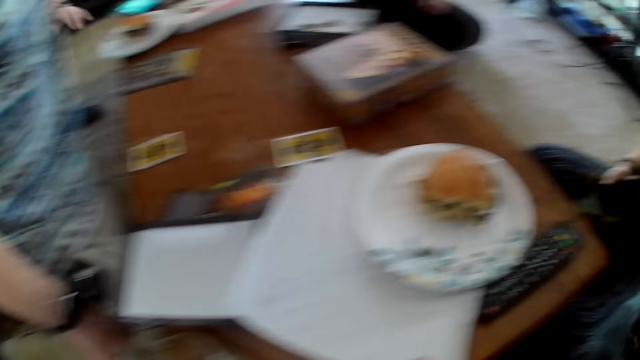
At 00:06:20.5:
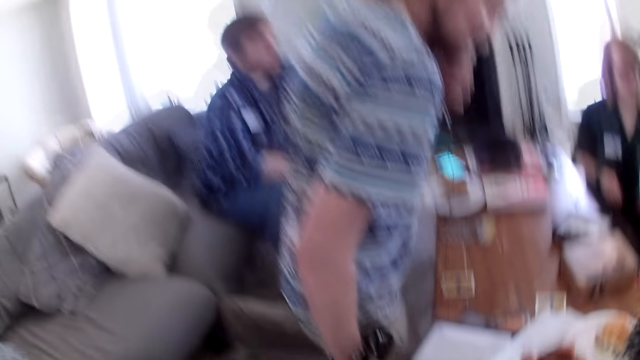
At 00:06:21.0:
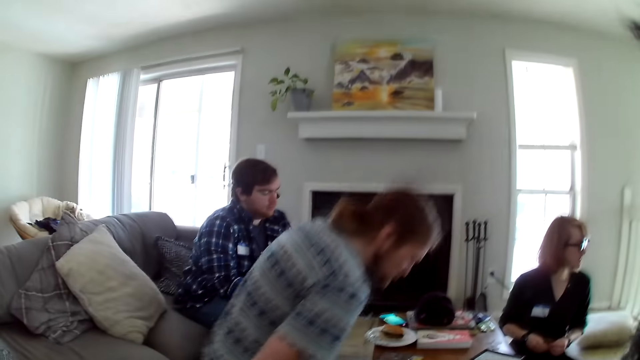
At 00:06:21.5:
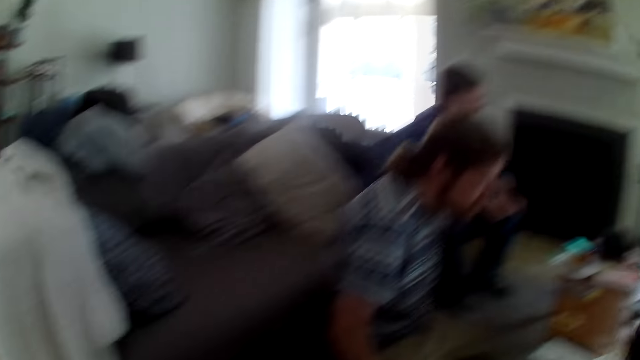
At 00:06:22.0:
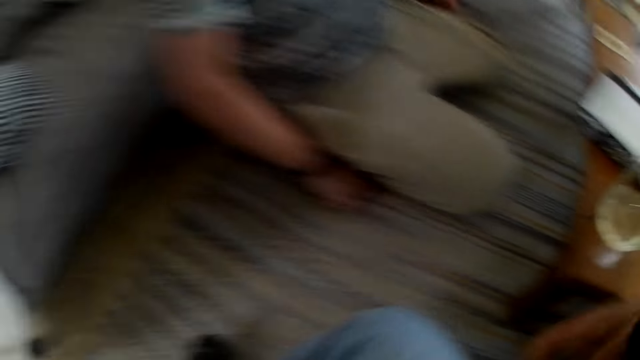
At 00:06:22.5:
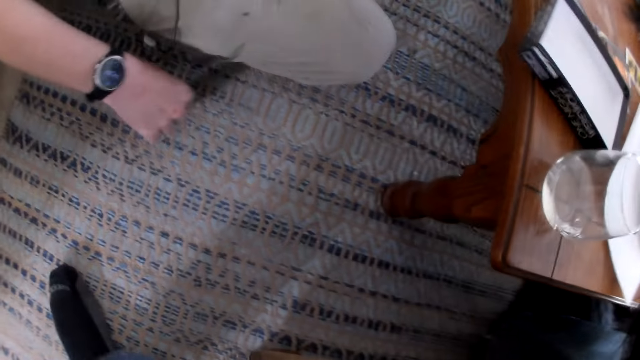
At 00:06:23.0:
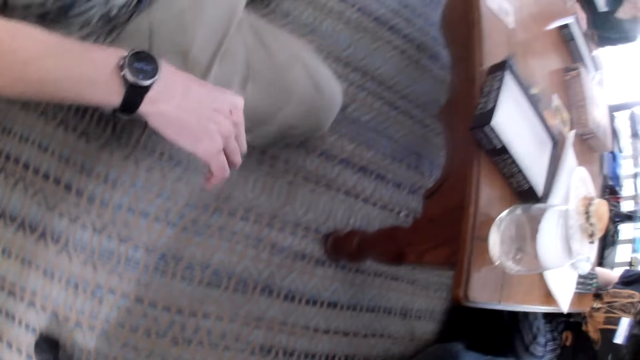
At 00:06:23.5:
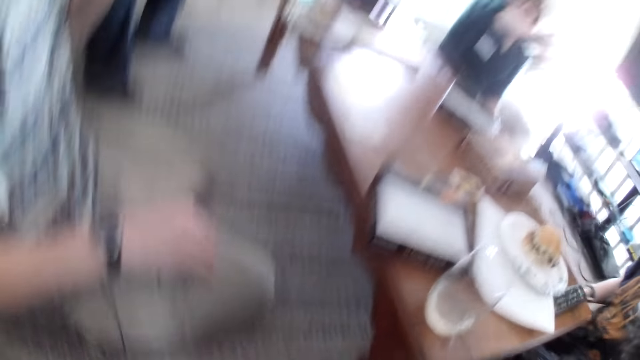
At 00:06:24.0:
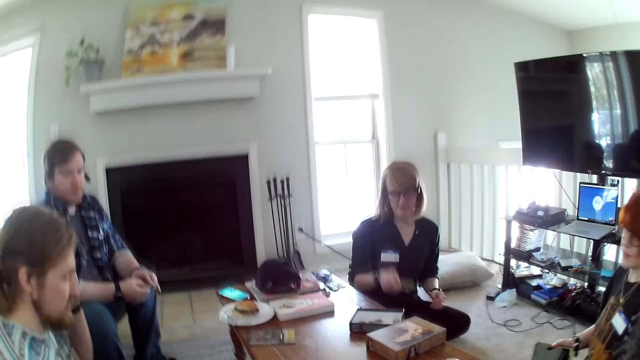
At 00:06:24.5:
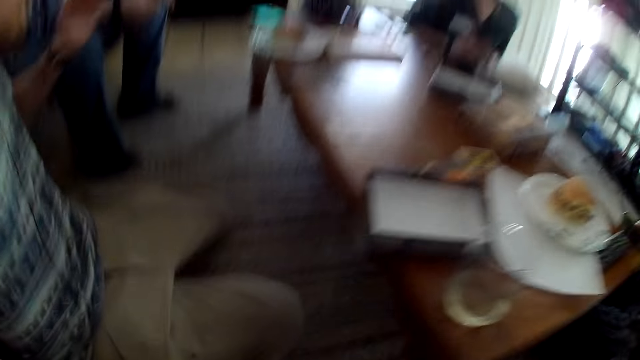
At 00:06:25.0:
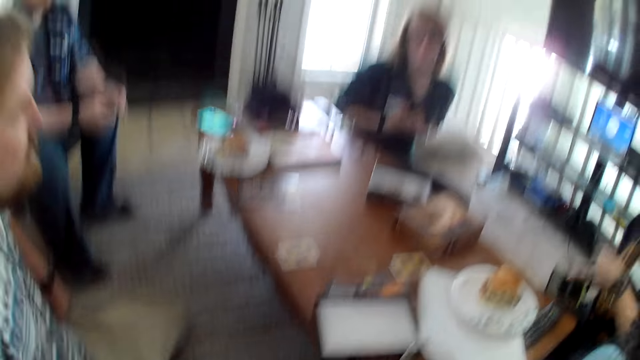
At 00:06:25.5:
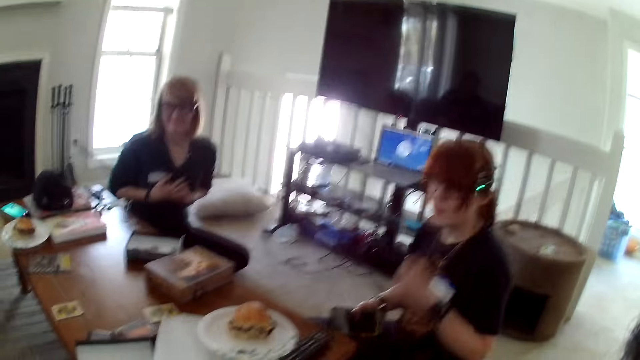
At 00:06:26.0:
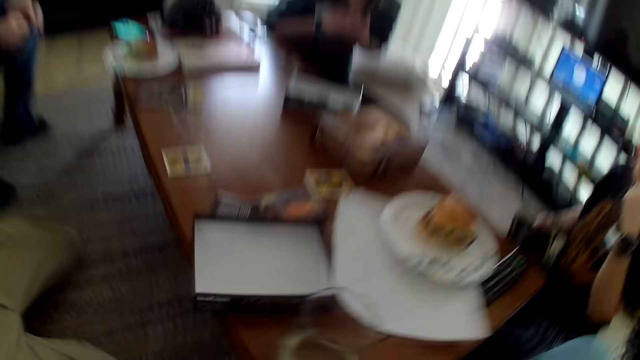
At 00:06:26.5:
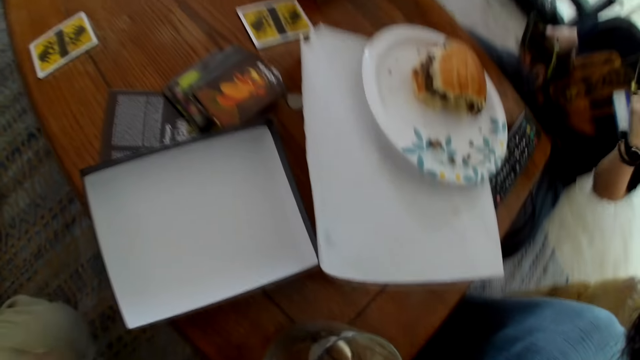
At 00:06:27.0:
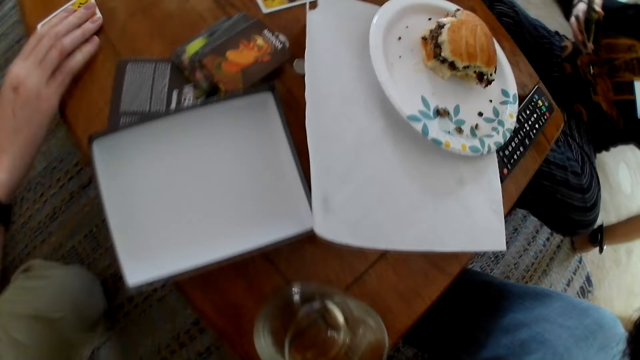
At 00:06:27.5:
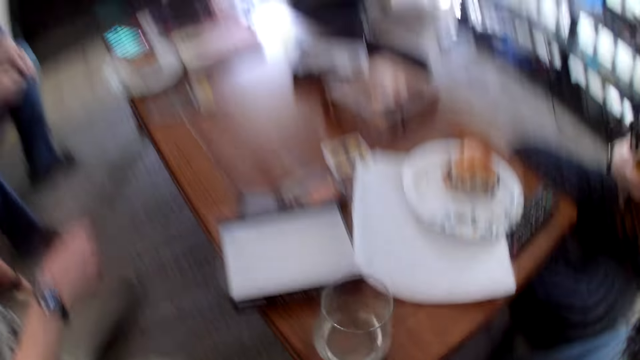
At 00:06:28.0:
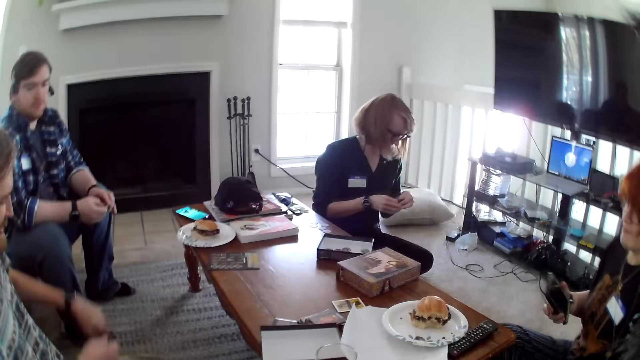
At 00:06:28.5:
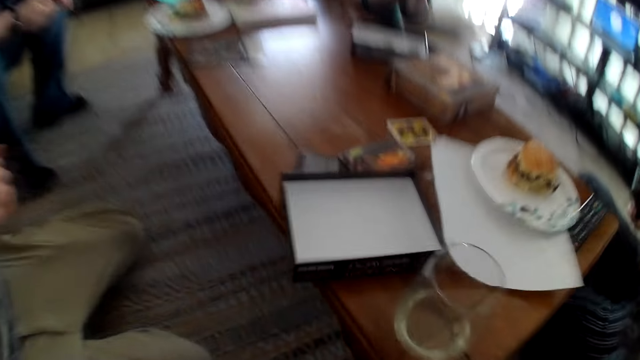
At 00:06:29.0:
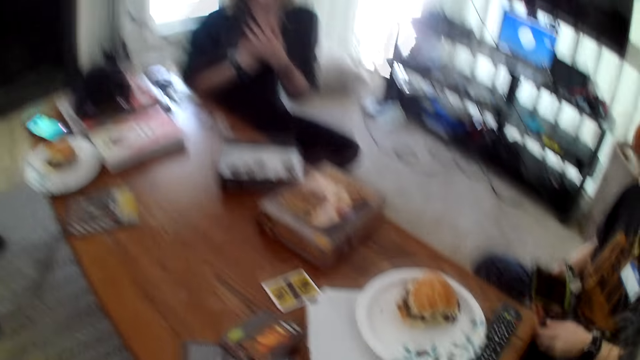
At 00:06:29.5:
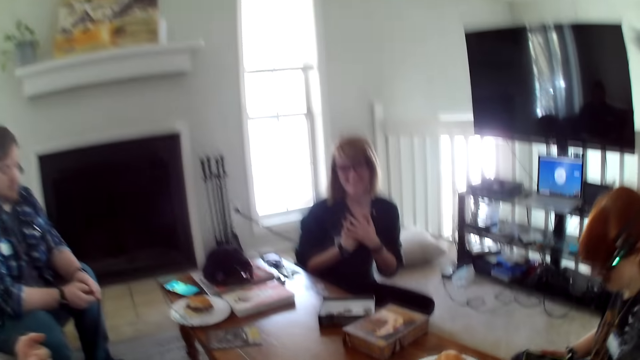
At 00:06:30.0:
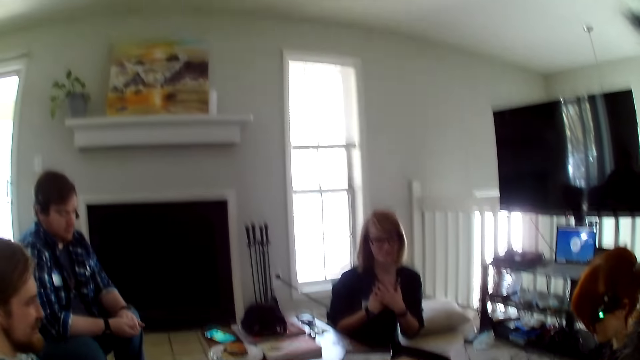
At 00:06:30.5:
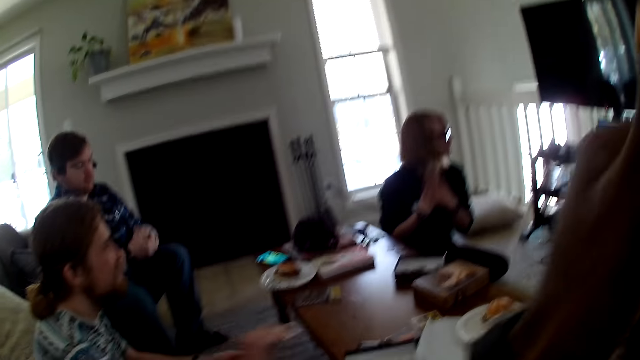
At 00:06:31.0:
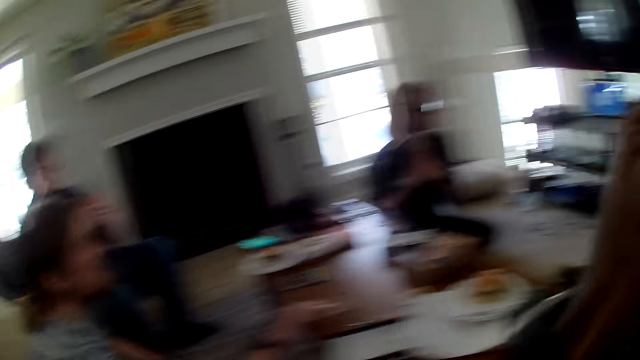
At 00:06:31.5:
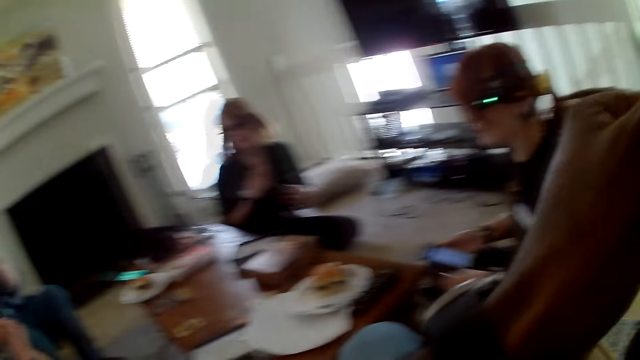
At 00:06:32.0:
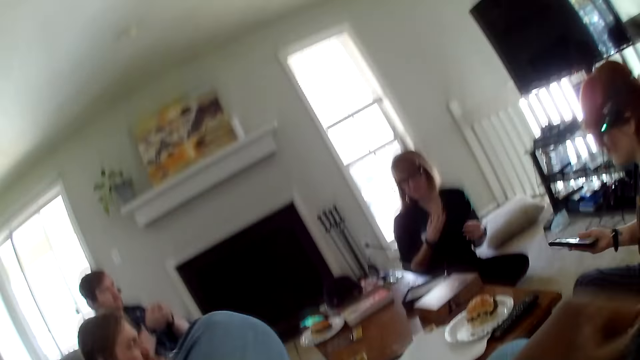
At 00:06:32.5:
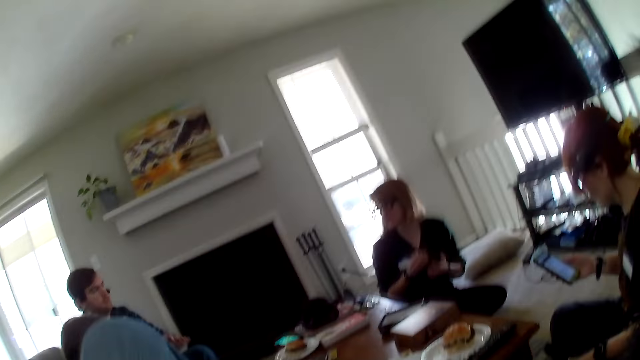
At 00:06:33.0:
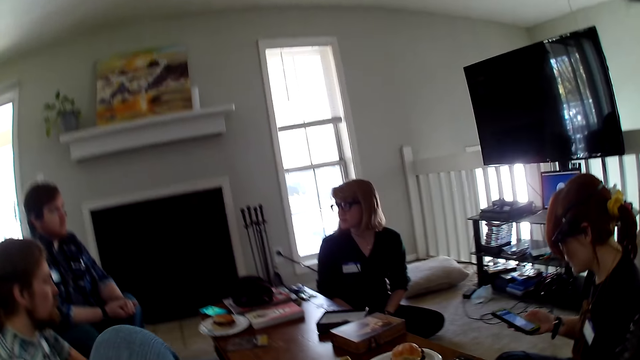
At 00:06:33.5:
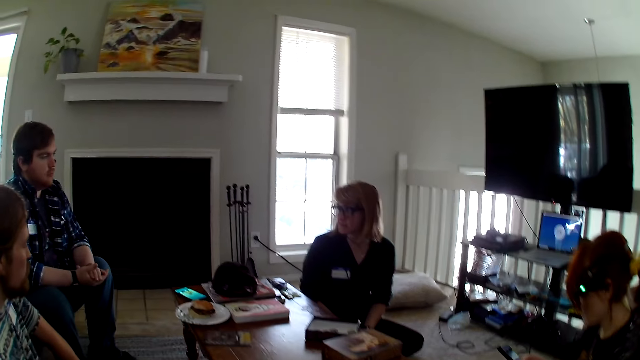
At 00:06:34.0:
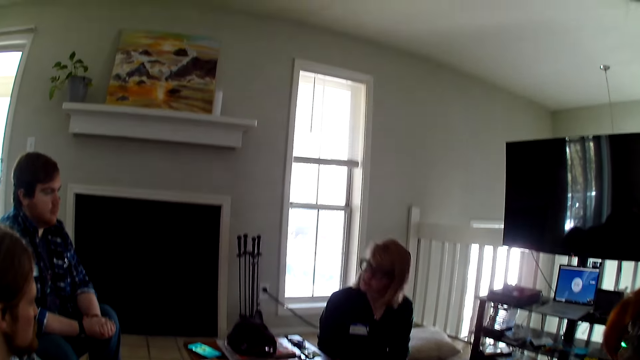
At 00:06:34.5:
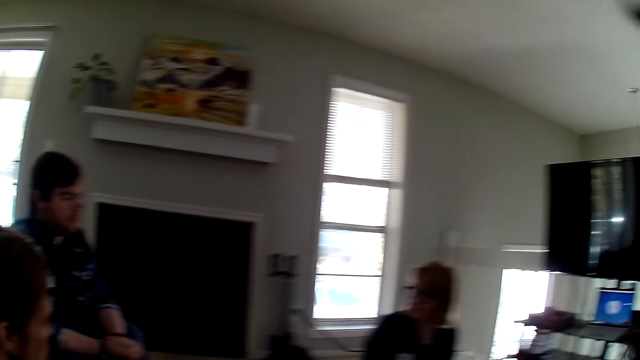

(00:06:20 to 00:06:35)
A woman moves. A man picks a card from the table. The camera wearer looks around the house. The man puts the card on the table. A woman talks to another man.

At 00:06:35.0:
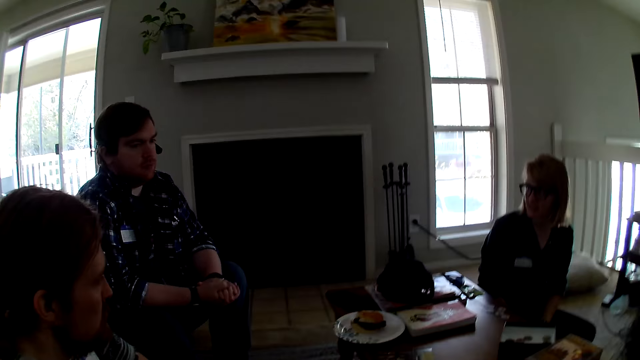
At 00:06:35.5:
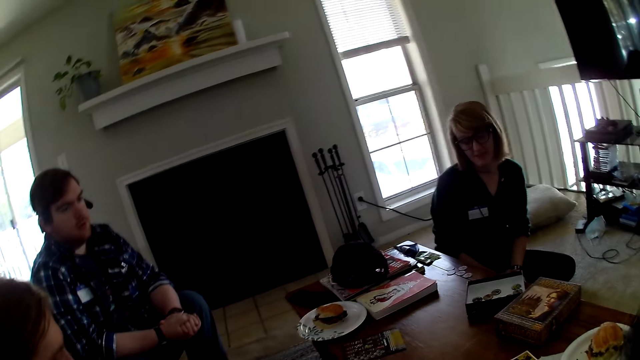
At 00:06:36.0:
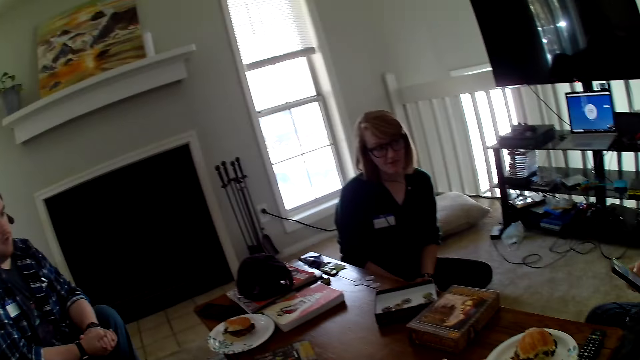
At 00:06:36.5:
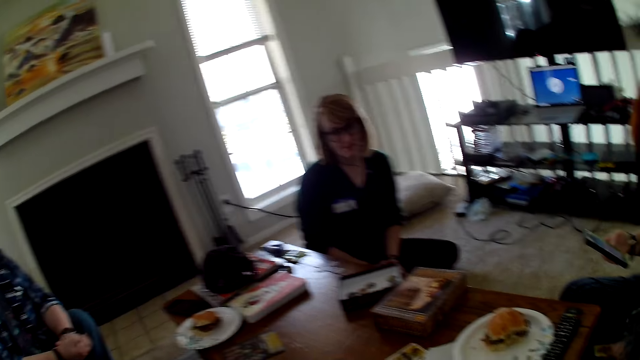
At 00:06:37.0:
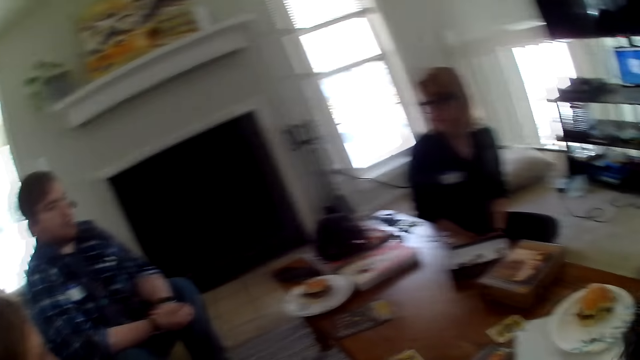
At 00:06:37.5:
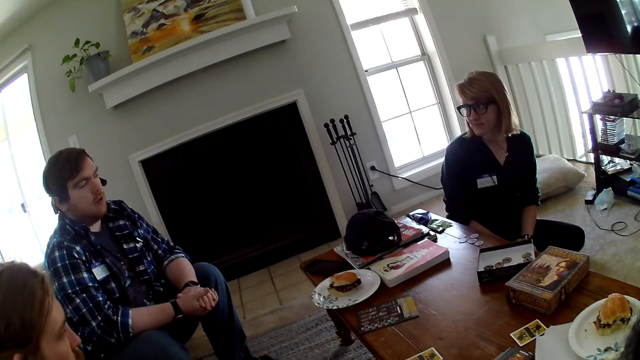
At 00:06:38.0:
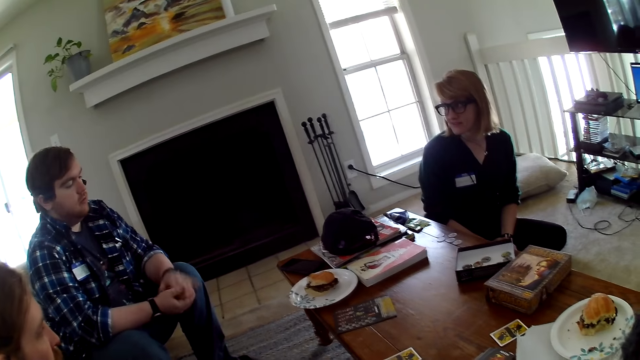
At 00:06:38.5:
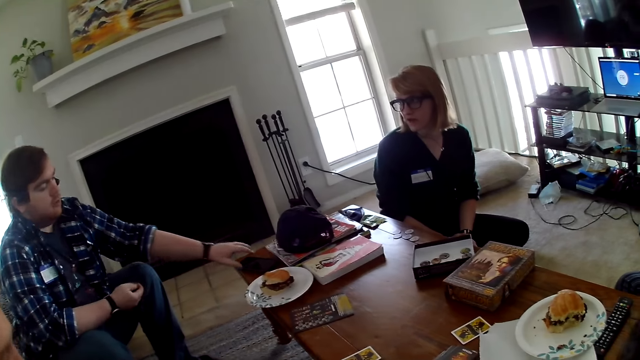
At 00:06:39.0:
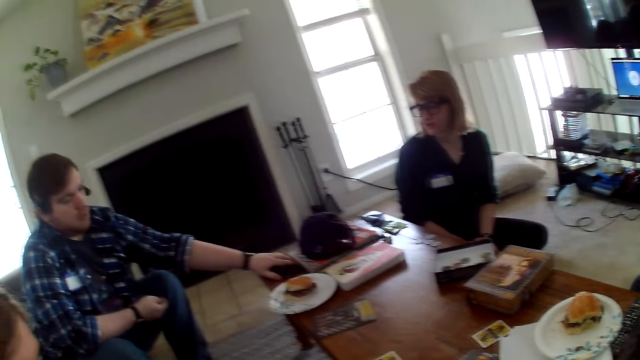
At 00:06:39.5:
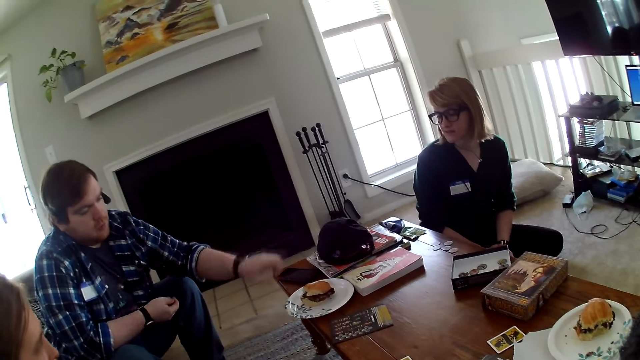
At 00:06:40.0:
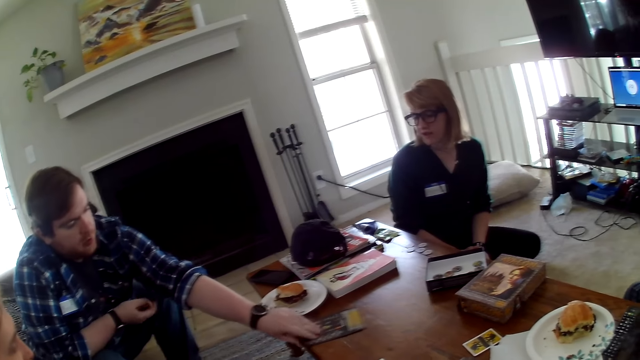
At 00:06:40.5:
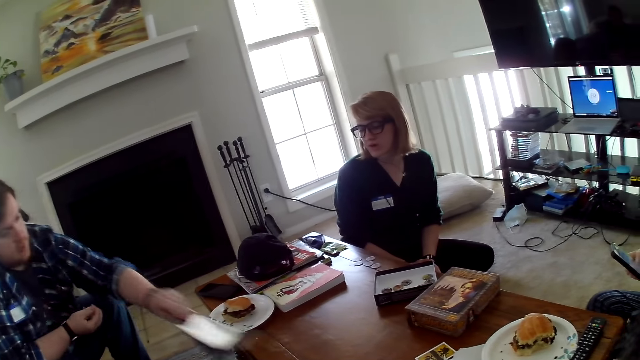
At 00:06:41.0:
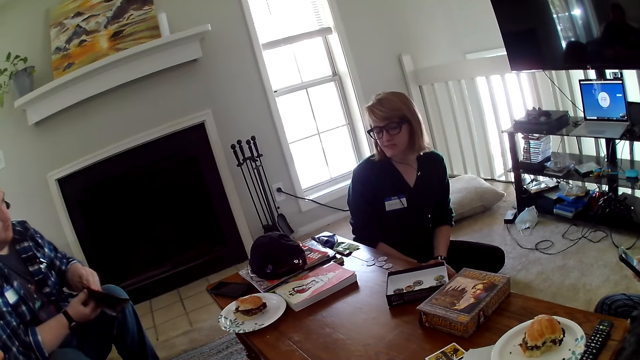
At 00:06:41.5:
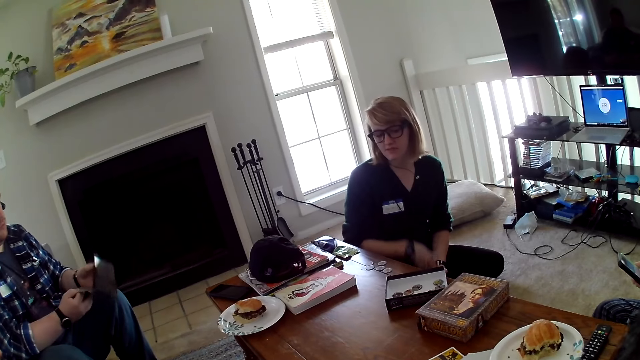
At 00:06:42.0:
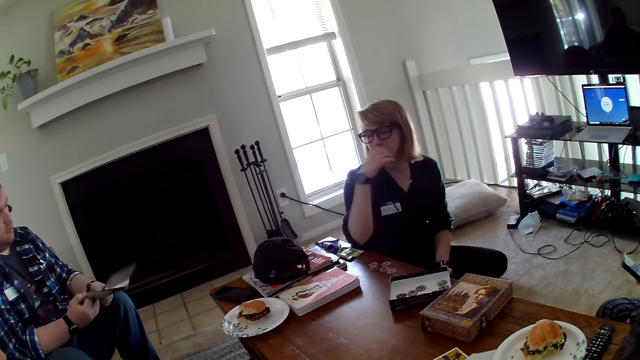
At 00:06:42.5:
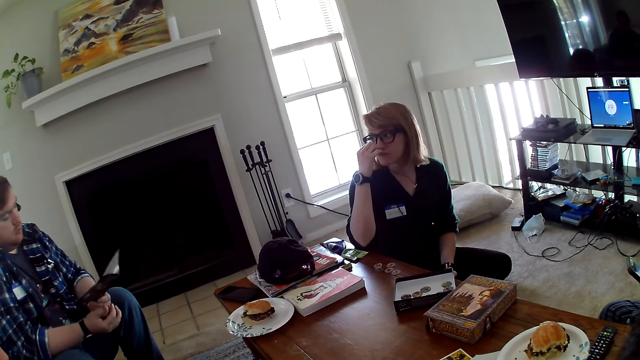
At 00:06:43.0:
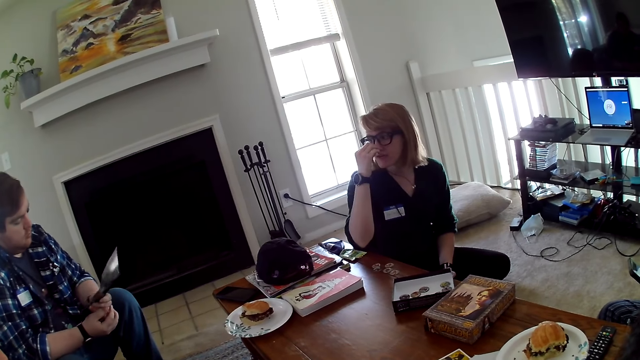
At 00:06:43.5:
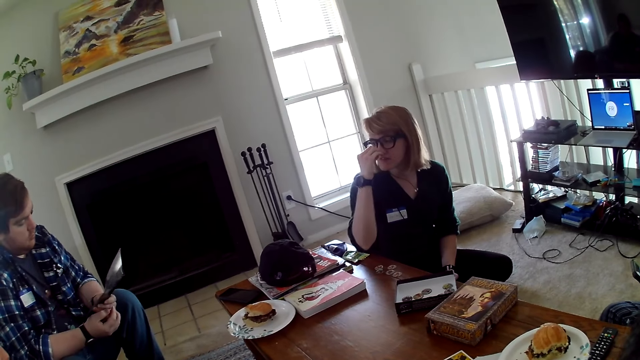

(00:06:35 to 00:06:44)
A man picks a paper from the table.
